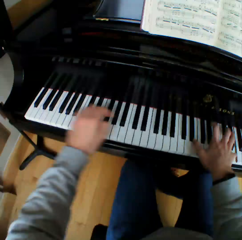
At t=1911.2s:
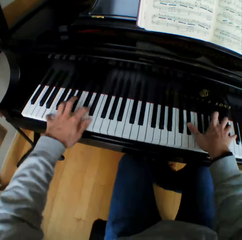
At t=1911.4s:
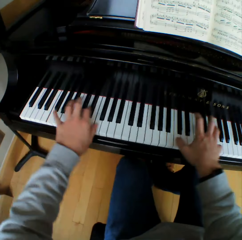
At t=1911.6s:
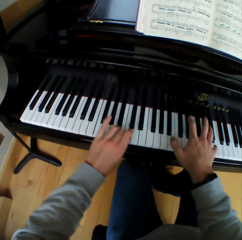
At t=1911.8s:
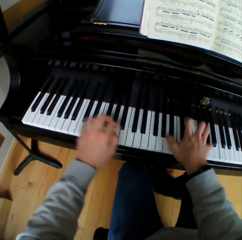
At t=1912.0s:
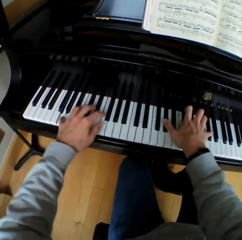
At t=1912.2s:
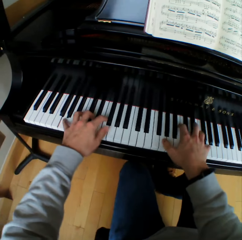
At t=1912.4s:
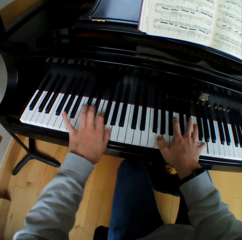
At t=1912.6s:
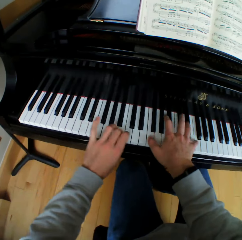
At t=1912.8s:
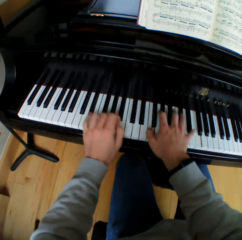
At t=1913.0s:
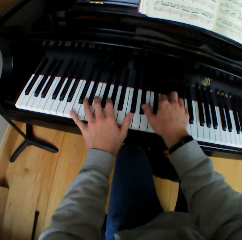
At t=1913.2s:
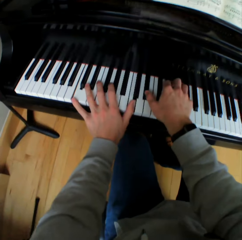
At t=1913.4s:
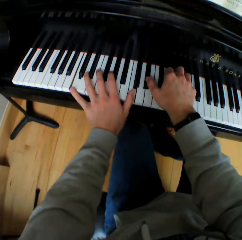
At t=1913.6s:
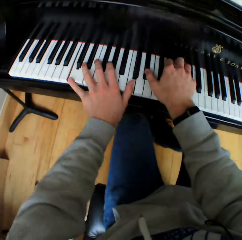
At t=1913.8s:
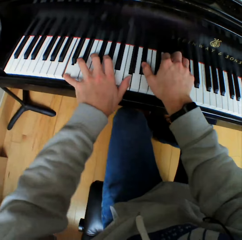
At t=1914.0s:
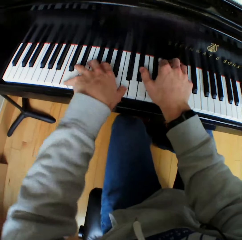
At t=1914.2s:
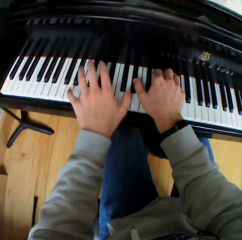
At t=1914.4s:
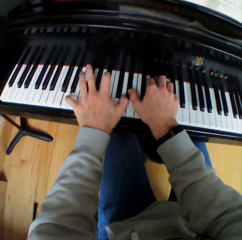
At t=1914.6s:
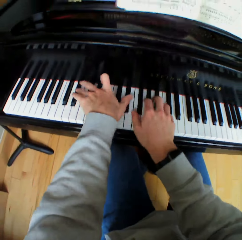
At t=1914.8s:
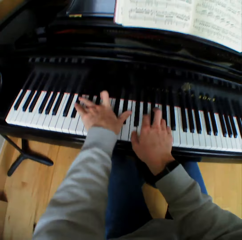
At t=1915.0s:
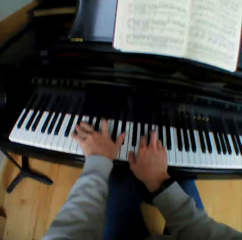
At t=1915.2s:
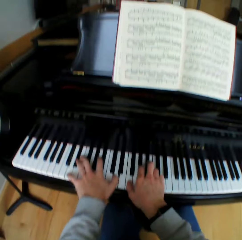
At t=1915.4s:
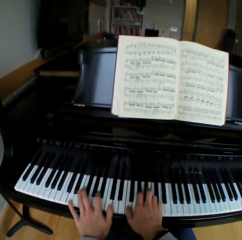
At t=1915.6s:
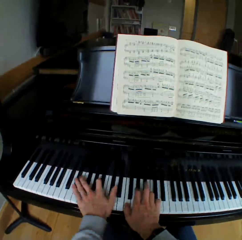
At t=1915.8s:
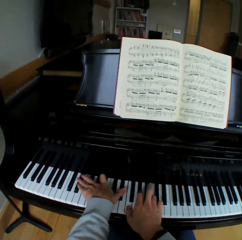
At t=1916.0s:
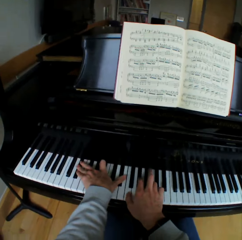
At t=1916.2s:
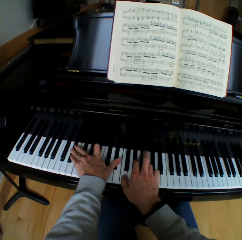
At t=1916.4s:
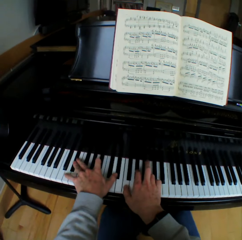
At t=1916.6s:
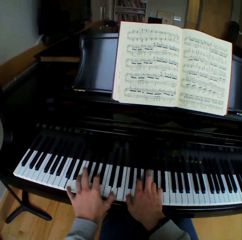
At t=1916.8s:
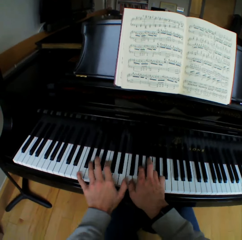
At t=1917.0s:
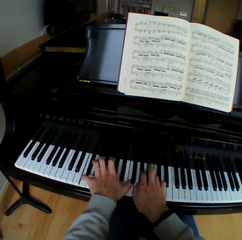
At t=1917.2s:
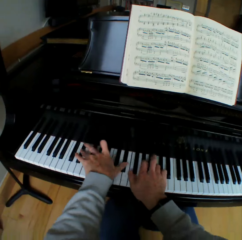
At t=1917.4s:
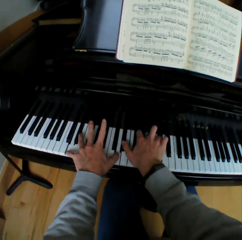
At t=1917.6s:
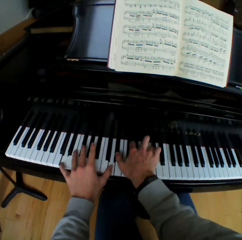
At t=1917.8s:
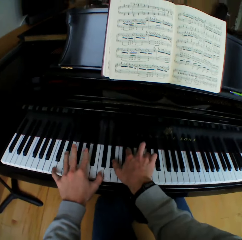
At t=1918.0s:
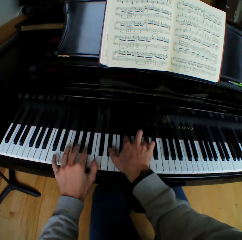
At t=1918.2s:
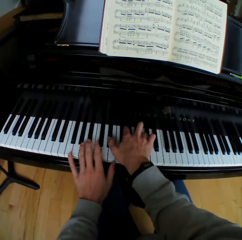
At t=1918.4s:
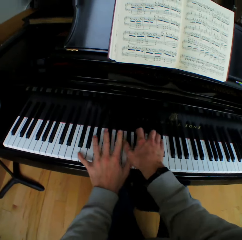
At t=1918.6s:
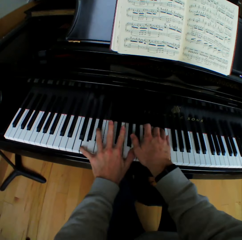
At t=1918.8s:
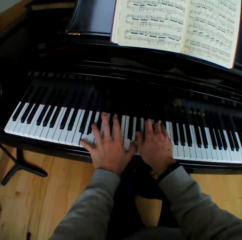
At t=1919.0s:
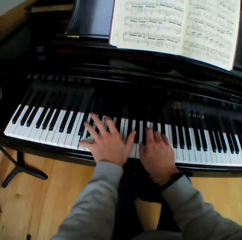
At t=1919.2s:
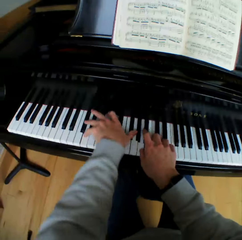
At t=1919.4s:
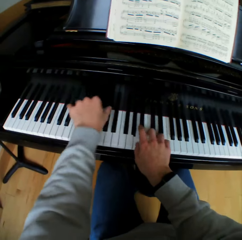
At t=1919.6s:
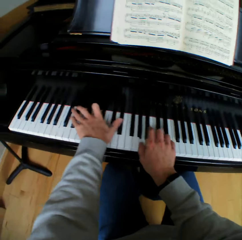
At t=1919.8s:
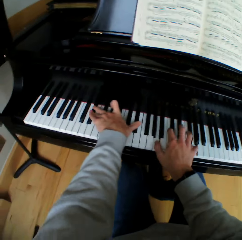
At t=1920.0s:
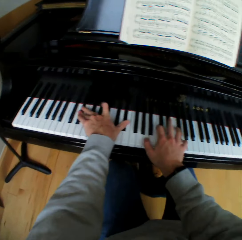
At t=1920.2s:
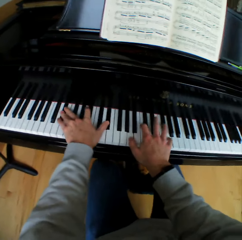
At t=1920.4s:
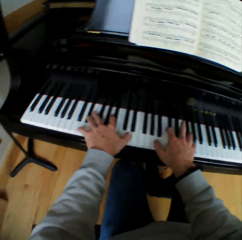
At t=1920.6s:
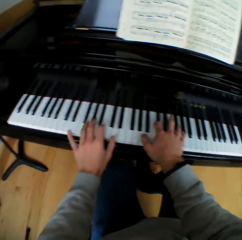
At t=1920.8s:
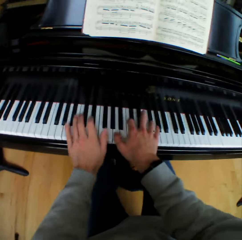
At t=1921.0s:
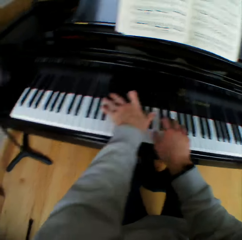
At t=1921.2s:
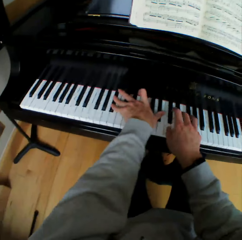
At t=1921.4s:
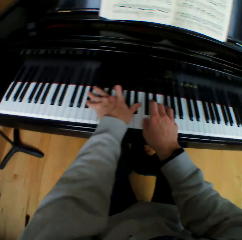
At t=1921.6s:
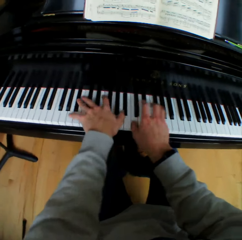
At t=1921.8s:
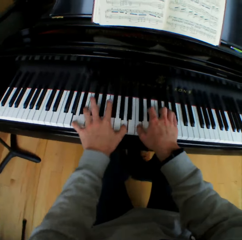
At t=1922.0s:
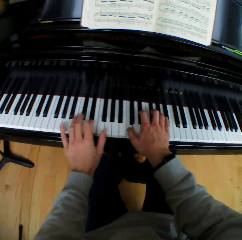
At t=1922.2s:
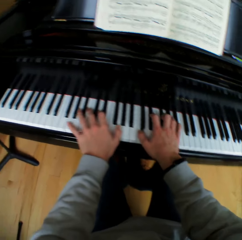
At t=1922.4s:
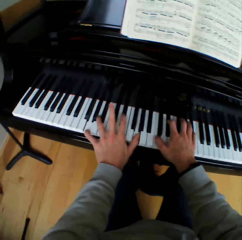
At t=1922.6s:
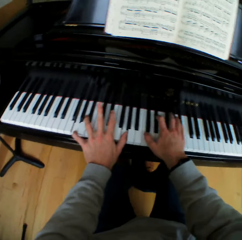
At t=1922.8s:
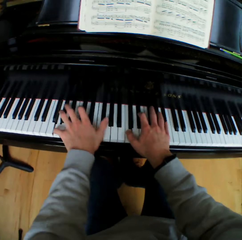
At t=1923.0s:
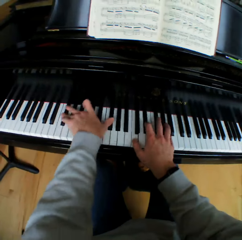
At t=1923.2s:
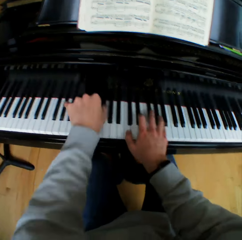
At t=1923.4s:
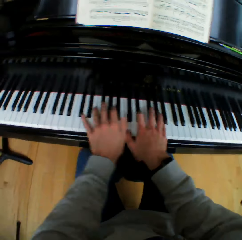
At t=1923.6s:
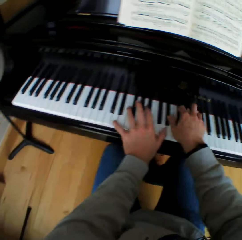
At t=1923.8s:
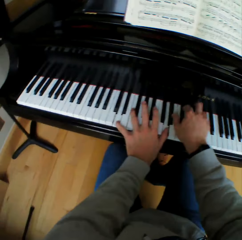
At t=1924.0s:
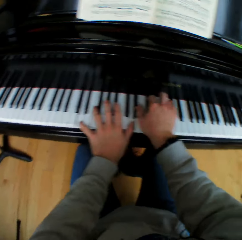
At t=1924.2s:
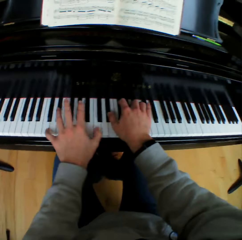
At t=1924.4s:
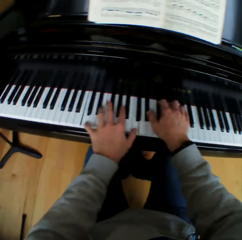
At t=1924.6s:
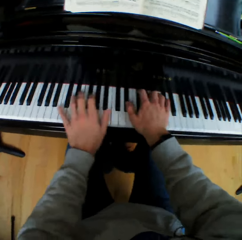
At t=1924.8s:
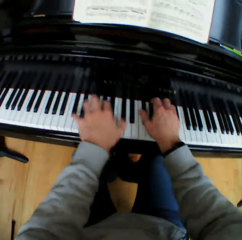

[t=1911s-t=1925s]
The camera wearer plays the piano slowly.

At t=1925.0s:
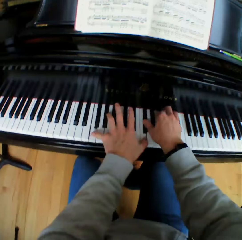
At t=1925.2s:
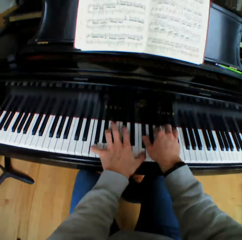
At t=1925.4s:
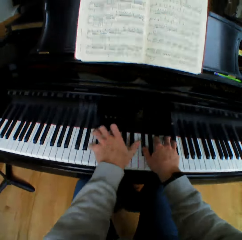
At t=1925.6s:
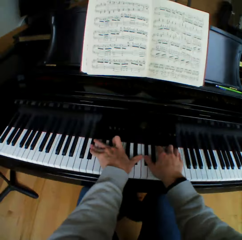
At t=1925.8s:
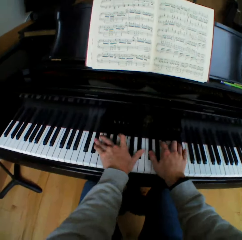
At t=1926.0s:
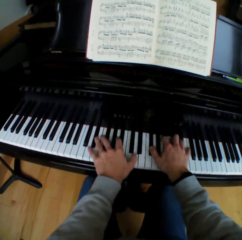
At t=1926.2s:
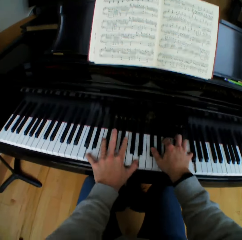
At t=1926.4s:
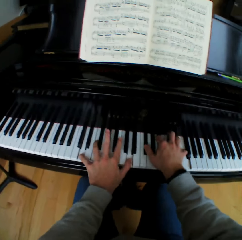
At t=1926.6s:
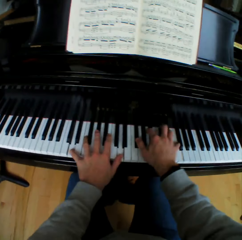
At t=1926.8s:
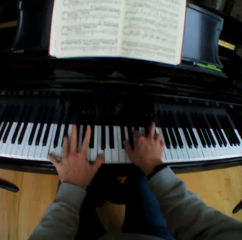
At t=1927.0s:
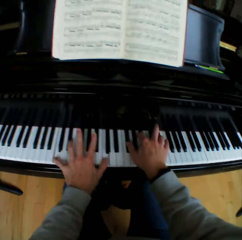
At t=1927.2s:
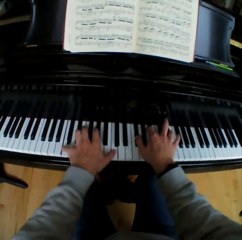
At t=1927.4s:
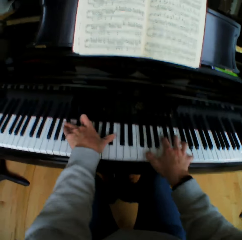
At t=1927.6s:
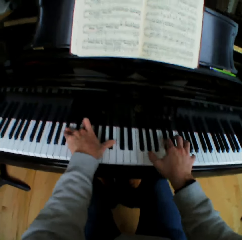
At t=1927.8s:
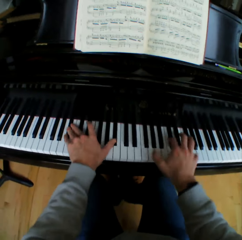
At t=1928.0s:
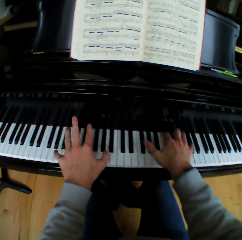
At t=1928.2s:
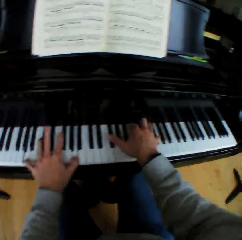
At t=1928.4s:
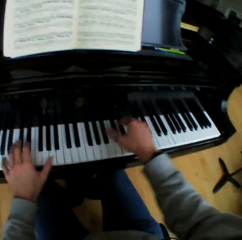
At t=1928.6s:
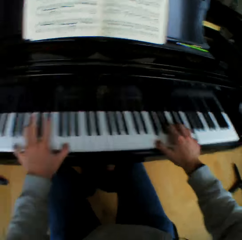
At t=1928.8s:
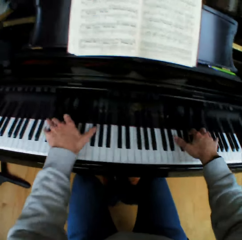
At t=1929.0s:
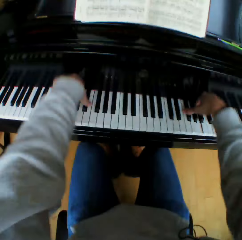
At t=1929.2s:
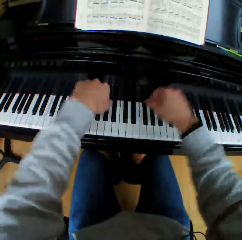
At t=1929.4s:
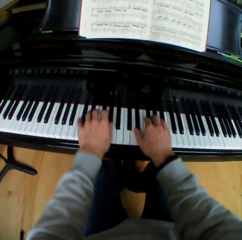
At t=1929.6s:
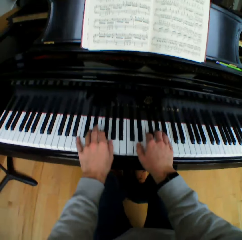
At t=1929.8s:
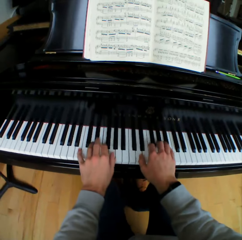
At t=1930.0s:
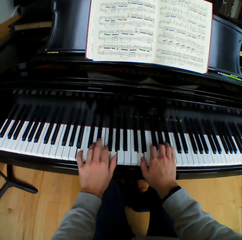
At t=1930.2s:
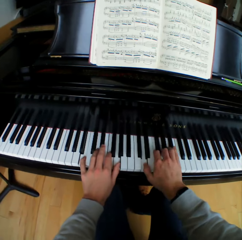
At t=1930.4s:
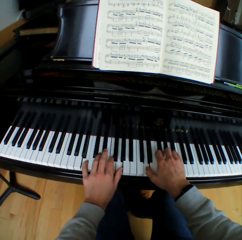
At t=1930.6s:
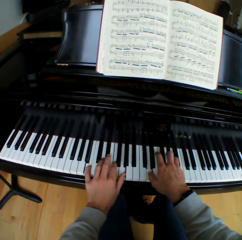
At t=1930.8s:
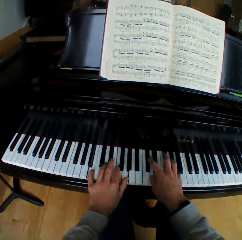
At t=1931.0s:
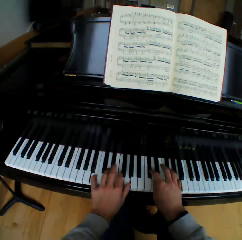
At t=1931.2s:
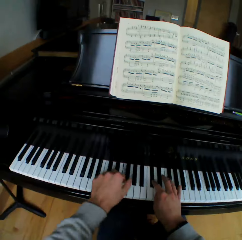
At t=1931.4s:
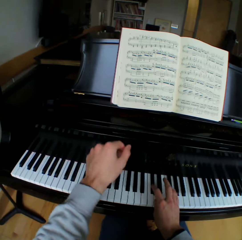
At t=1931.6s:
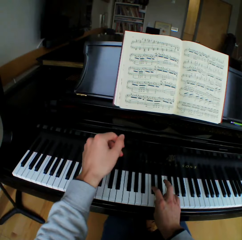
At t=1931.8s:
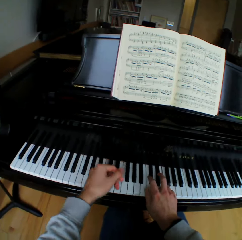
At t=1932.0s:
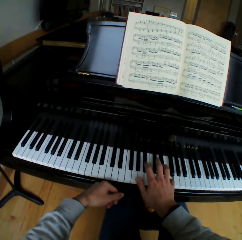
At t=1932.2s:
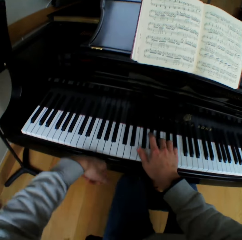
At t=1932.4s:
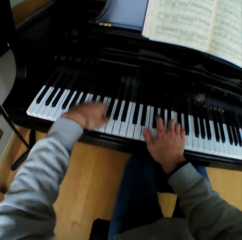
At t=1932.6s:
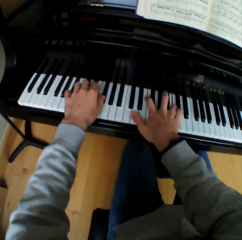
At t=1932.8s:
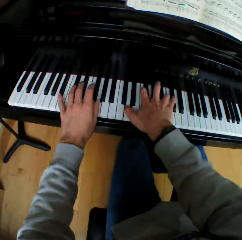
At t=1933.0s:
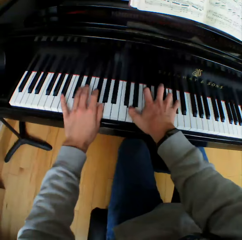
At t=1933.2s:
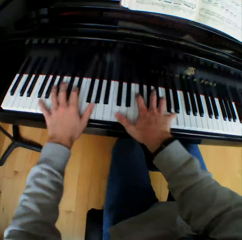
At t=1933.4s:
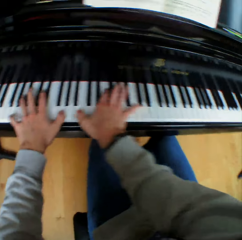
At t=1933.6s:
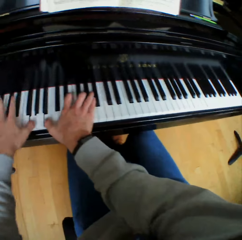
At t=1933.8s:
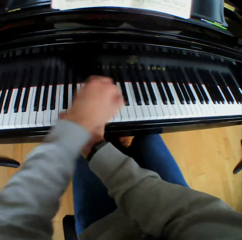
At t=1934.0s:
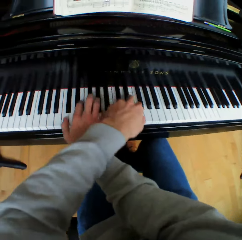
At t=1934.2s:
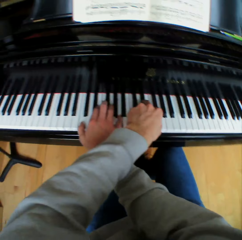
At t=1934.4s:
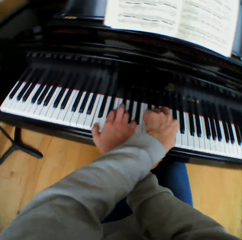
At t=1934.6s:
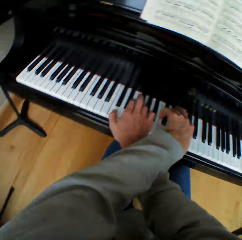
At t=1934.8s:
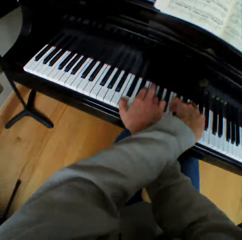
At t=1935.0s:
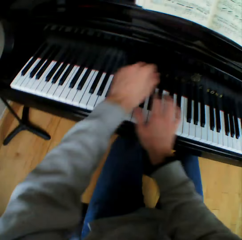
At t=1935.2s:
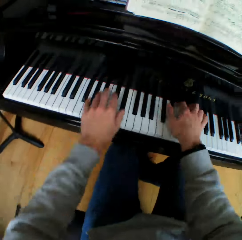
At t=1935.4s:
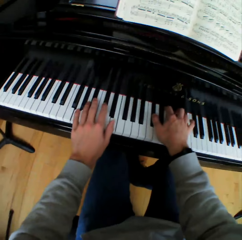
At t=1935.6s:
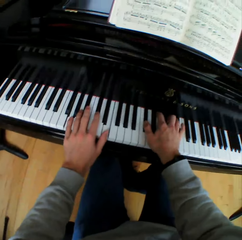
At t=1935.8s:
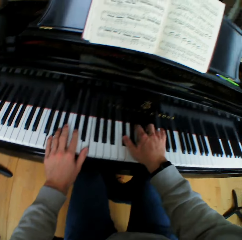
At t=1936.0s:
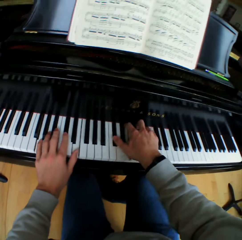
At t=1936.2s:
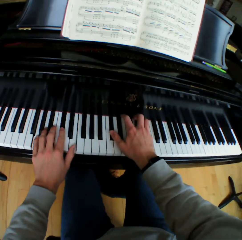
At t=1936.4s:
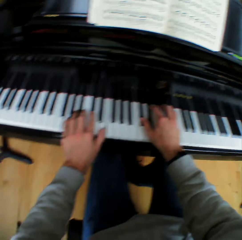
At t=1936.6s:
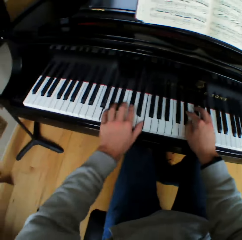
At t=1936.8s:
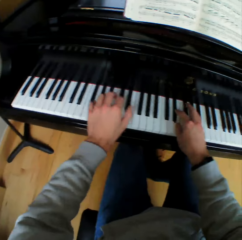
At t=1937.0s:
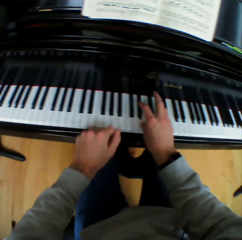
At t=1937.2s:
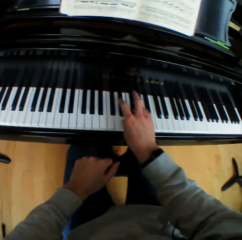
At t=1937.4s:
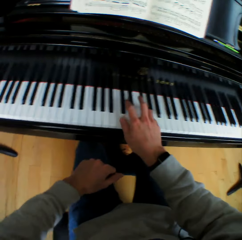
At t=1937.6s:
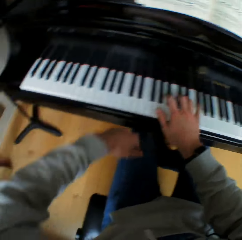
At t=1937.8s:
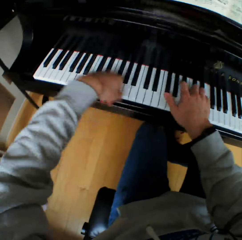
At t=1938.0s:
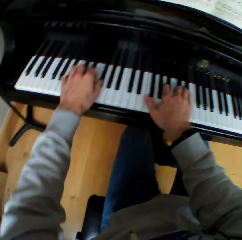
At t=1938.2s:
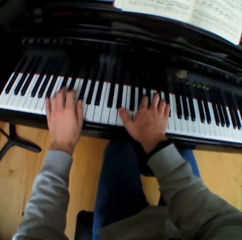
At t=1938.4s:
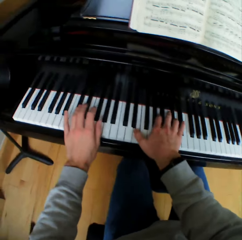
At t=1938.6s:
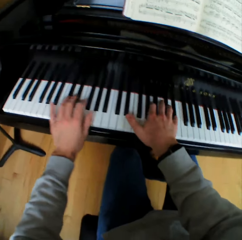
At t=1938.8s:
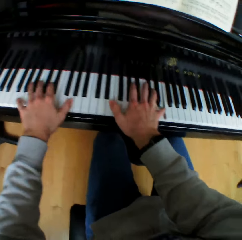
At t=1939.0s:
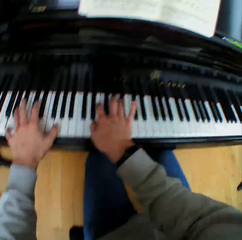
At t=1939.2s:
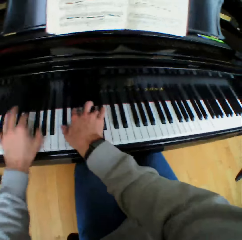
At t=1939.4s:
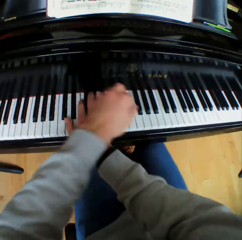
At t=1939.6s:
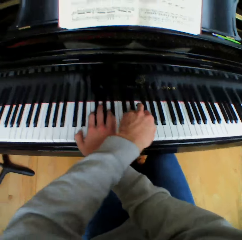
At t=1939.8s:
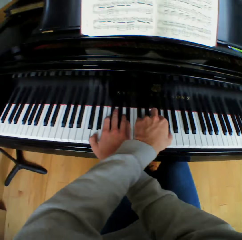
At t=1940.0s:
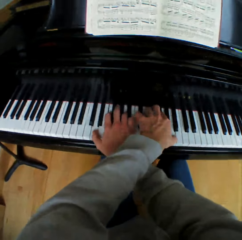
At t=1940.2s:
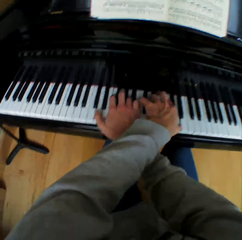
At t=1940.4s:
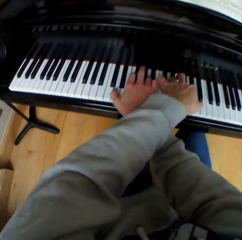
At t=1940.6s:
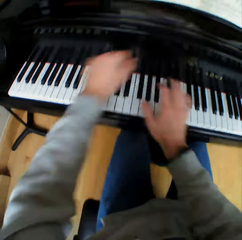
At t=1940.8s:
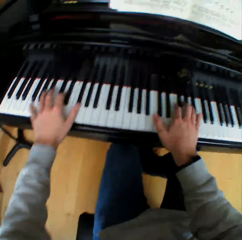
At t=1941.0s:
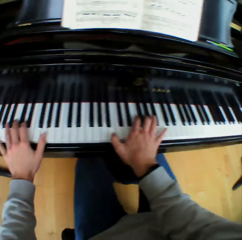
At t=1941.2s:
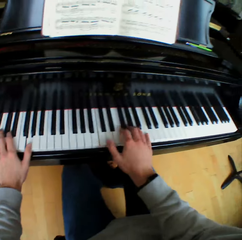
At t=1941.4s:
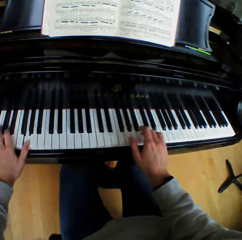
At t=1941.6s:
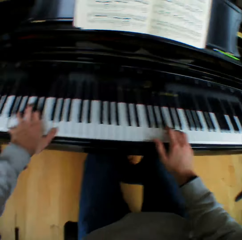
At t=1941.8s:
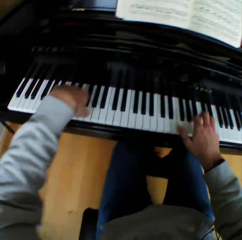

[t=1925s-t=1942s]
The camera wearer plays the piano faster. He plays the piano slowly. He lifts his left hand. He plays the piano with both hands. He lifts his left hand. He plays the piano with both hands.
